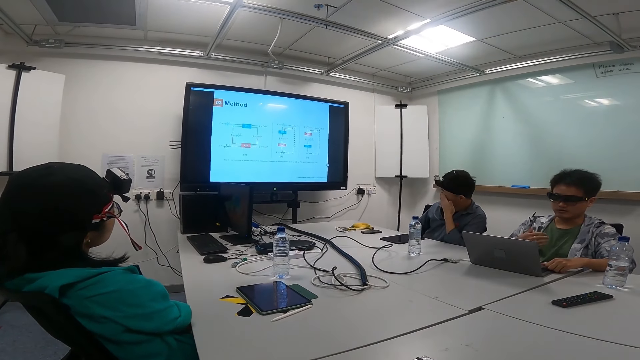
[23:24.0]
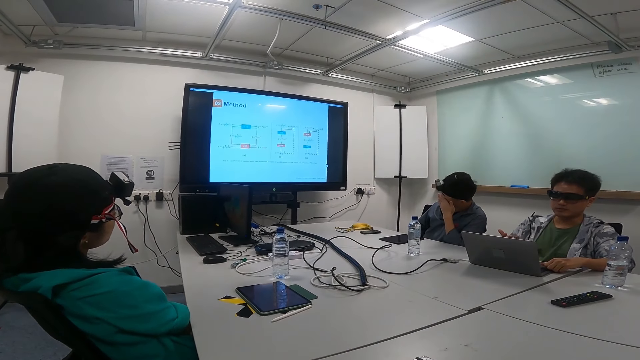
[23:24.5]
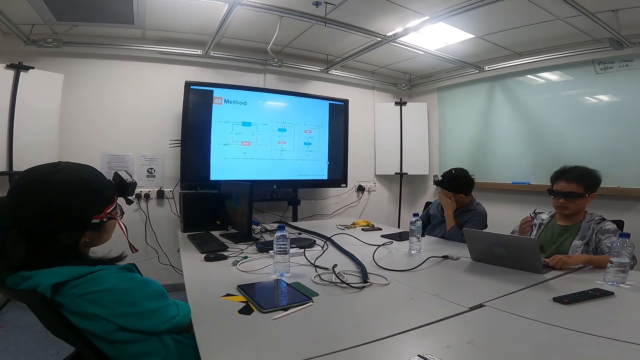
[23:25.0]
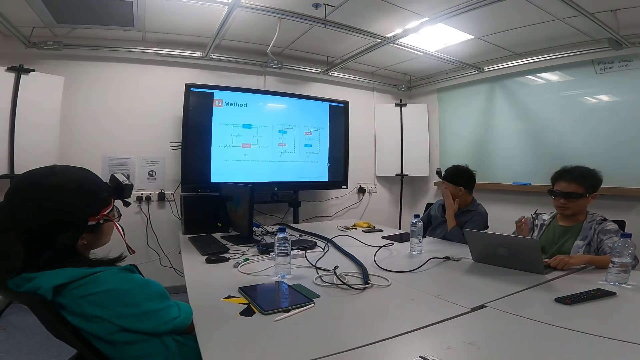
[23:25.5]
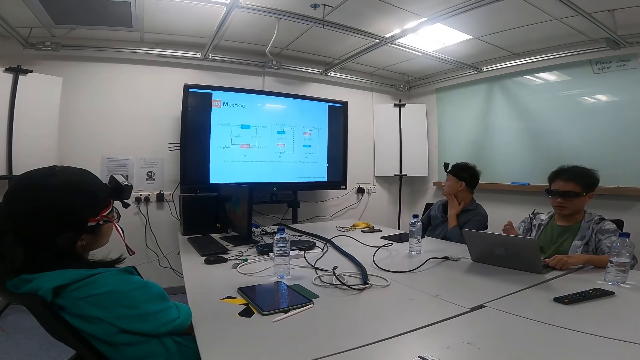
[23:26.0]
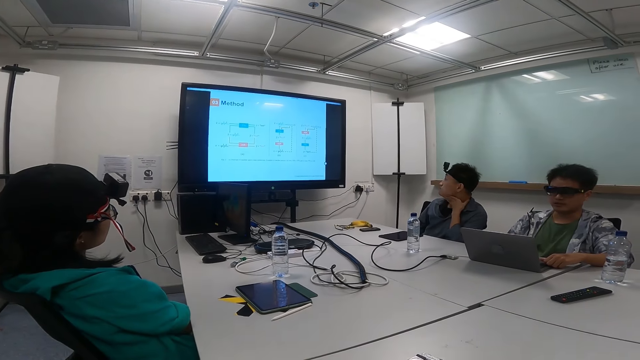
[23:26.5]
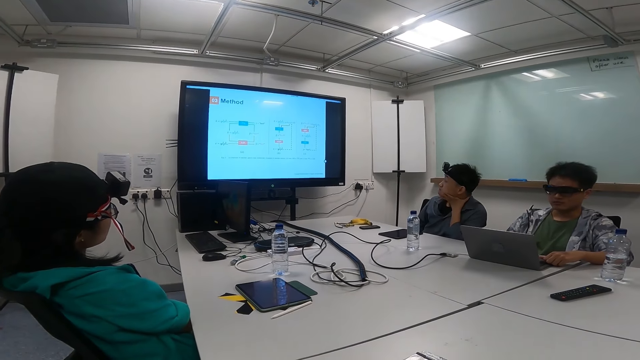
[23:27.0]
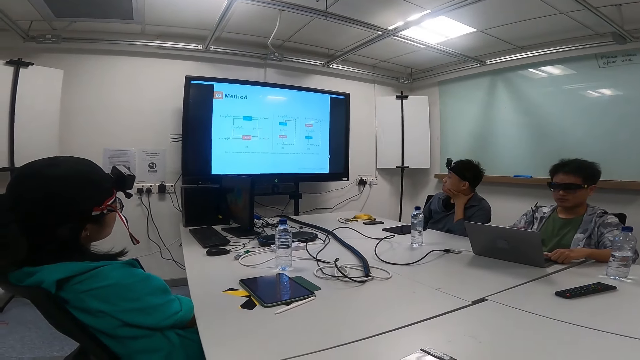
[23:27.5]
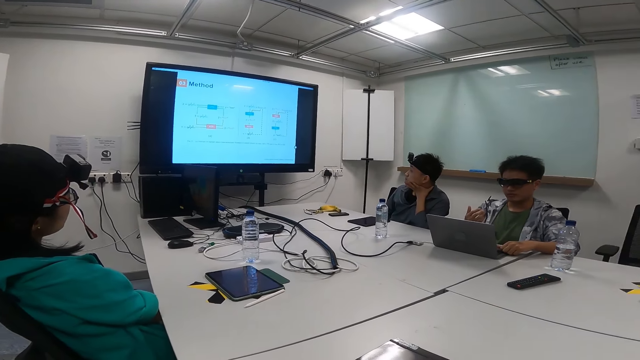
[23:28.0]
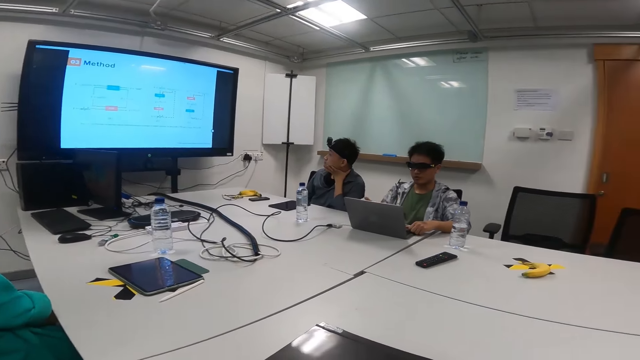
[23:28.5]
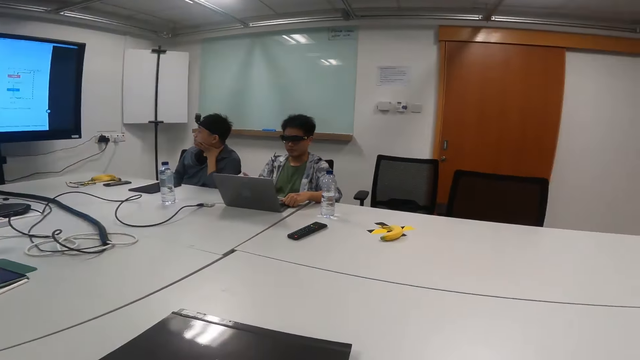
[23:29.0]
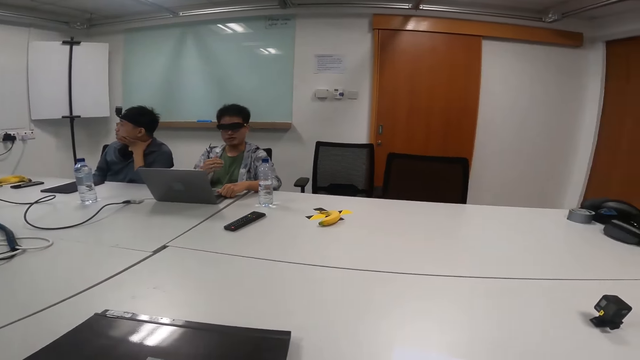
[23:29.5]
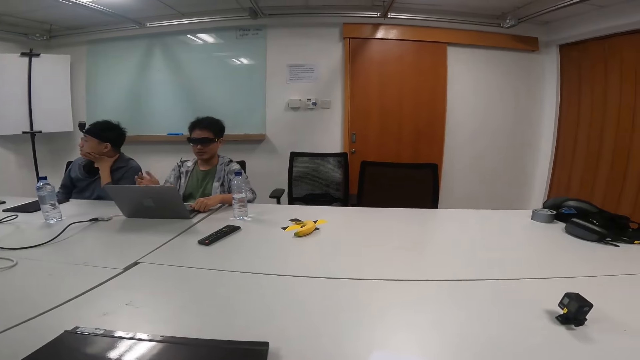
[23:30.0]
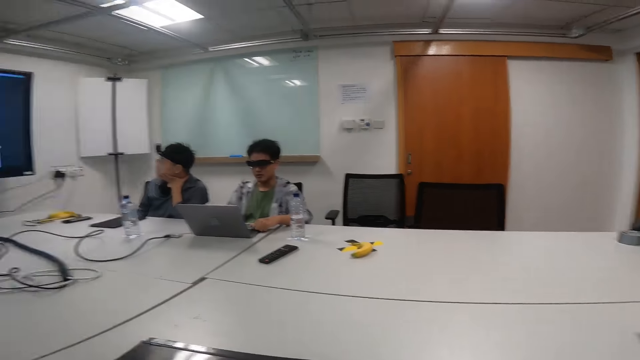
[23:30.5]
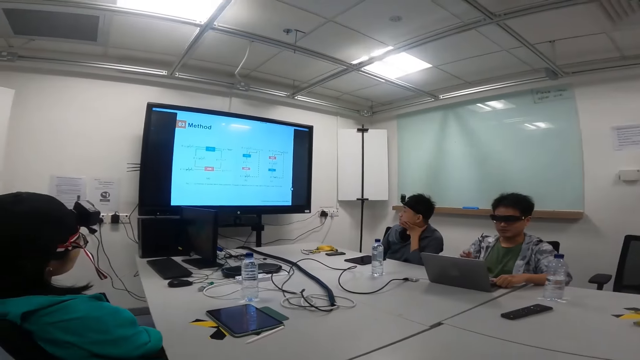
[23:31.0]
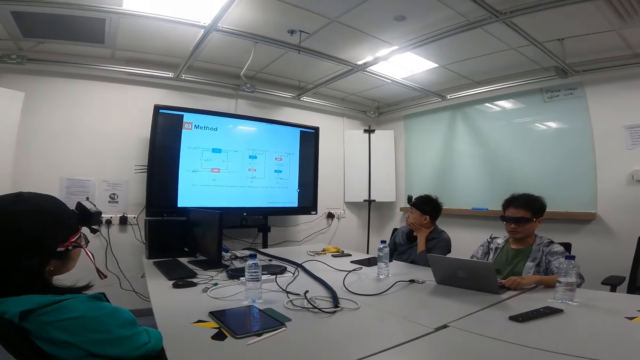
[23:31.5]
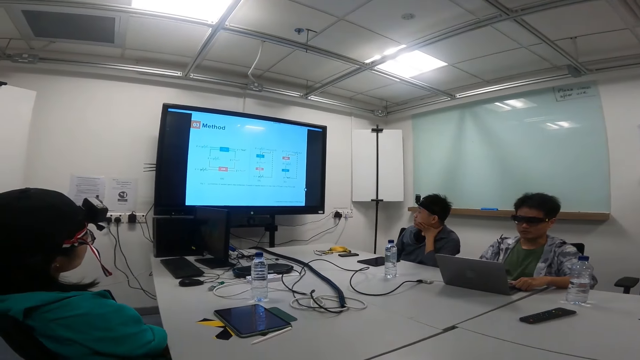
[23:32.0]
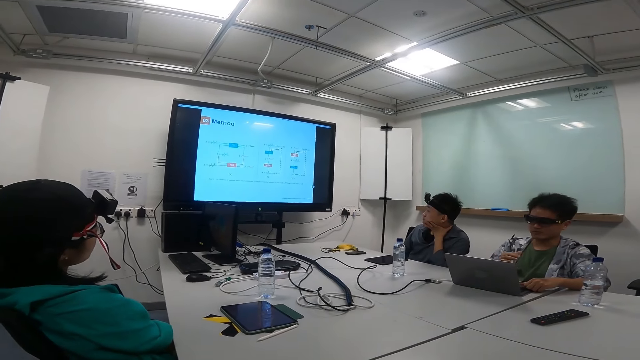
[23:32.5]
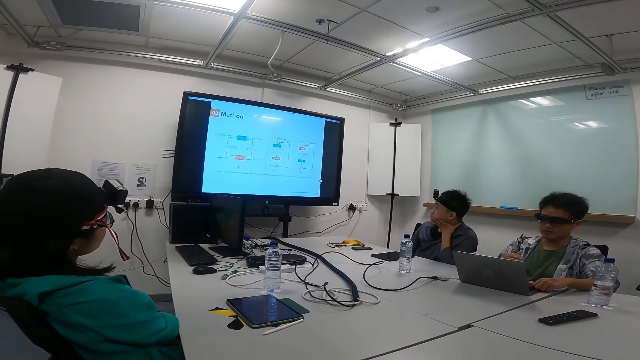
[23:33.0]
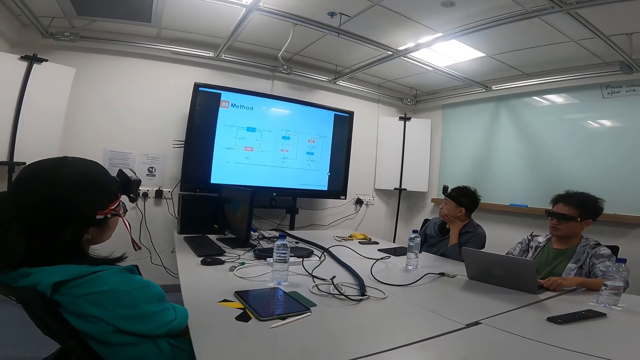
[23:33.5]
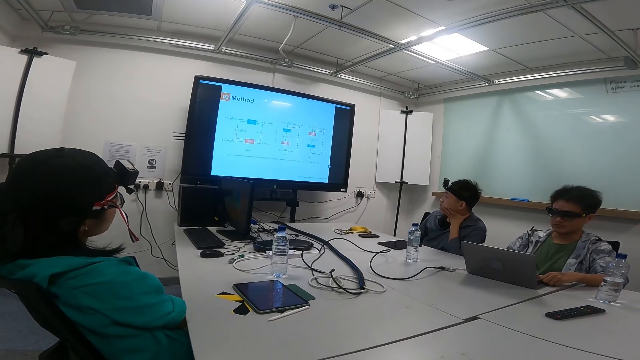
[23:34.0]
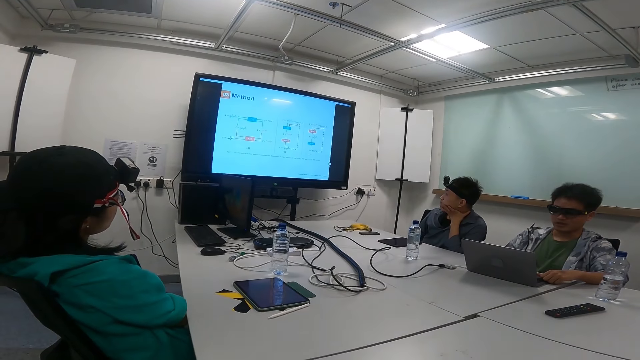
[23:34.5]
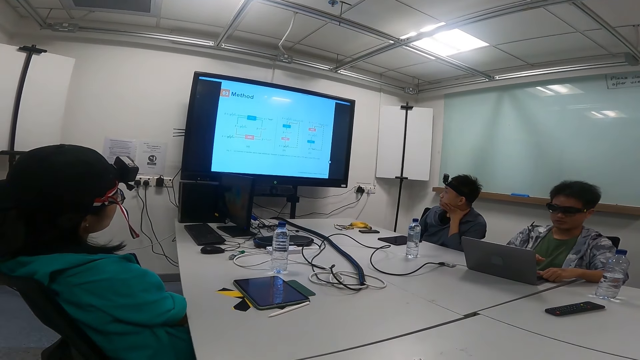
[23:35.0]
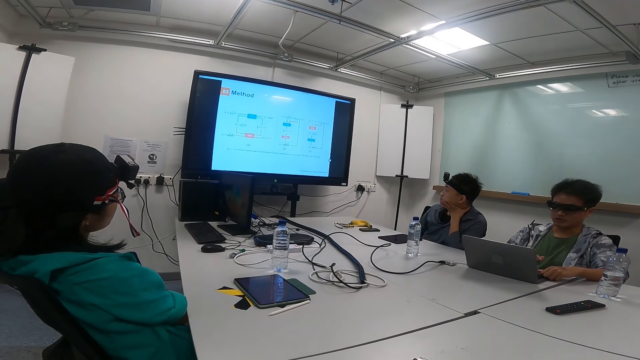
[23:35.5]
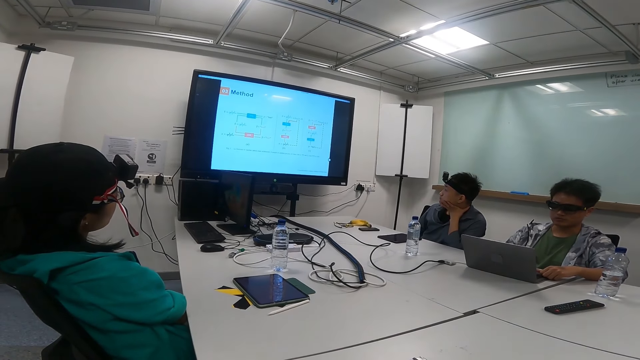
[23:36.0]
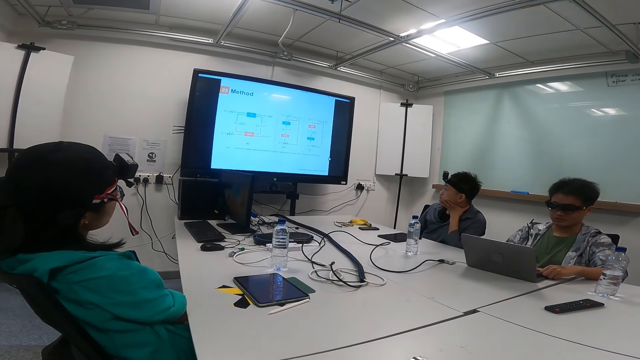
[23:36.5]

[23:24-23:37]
A person looks at the screen. The camera wearer looks around. They look at the screen. Another person looks at the laptop while showing hand gestures.

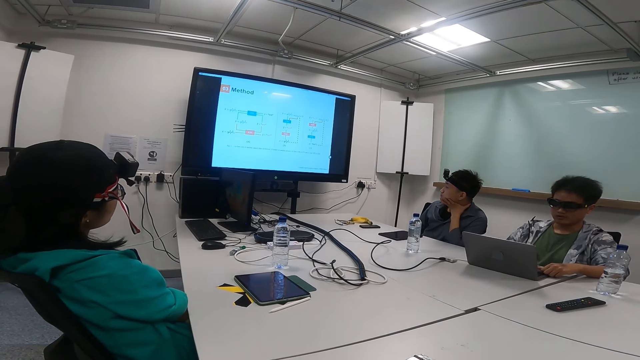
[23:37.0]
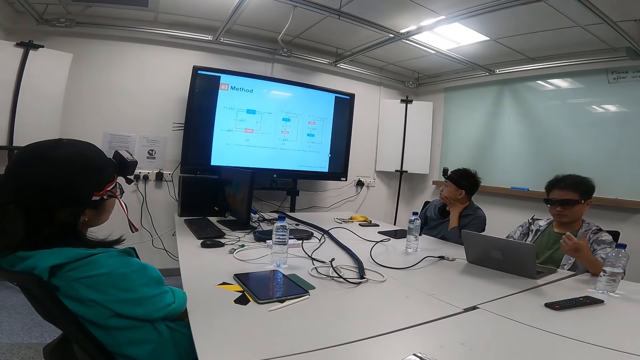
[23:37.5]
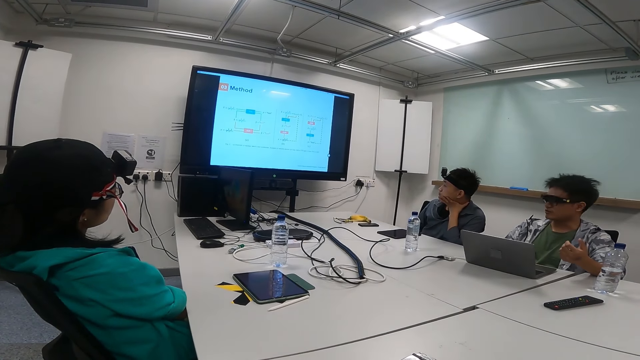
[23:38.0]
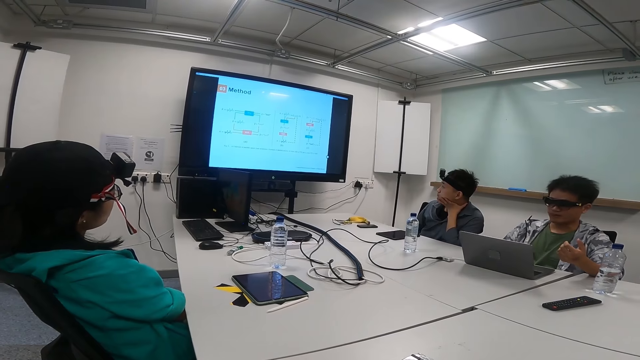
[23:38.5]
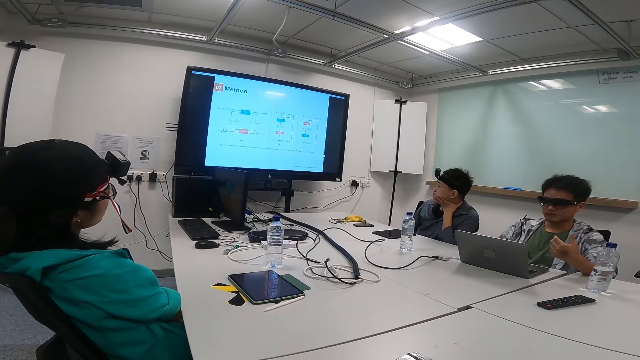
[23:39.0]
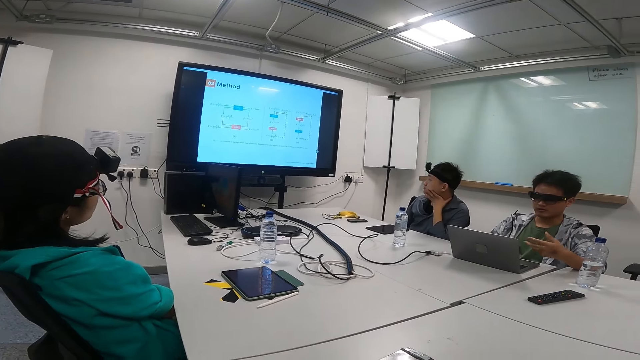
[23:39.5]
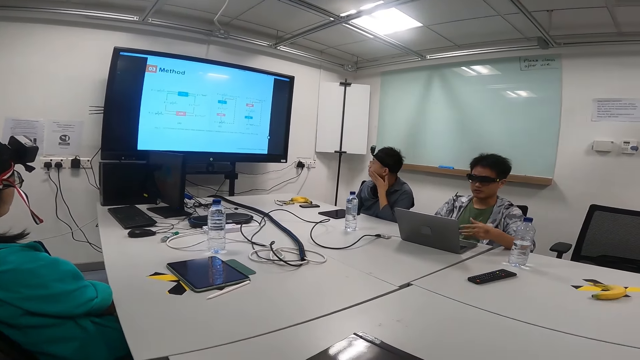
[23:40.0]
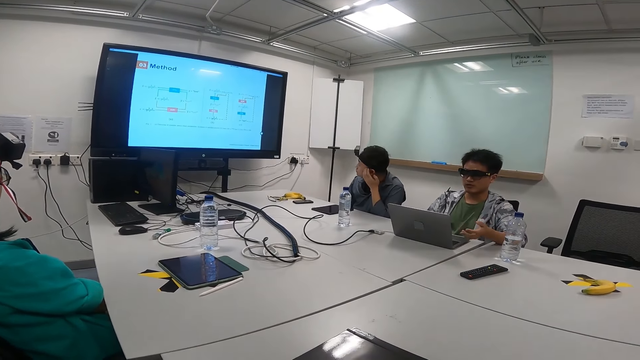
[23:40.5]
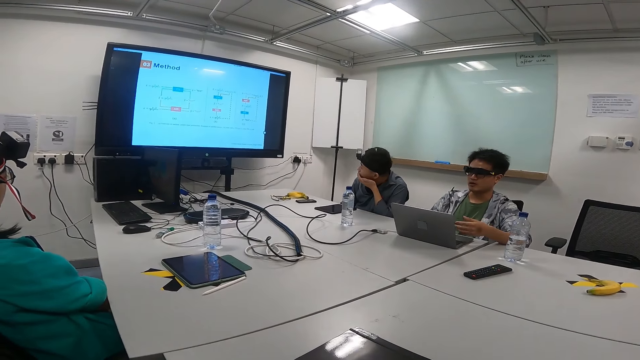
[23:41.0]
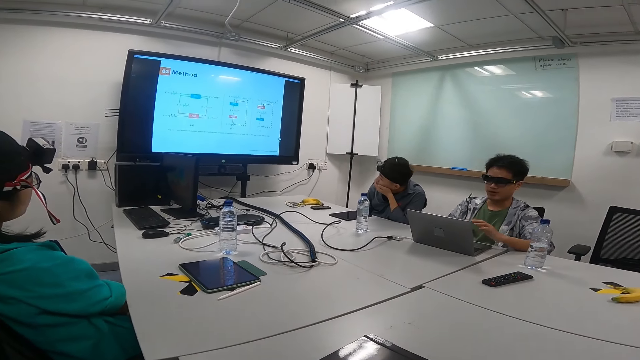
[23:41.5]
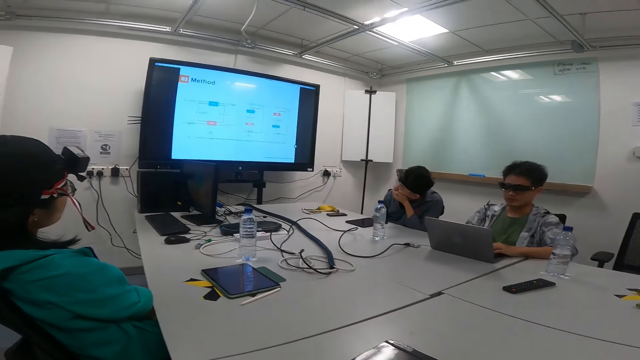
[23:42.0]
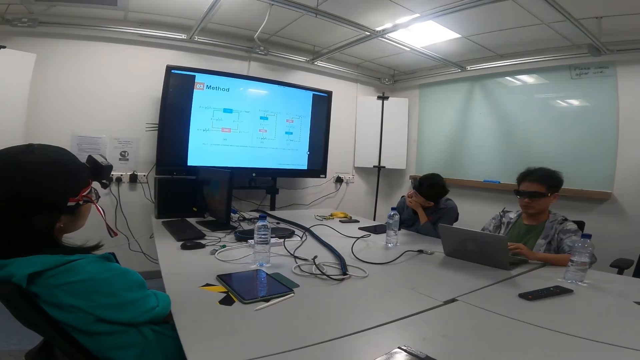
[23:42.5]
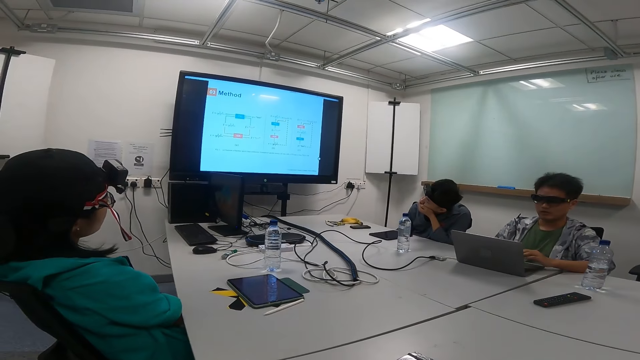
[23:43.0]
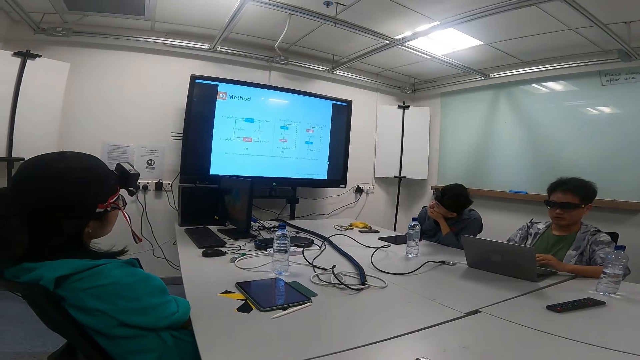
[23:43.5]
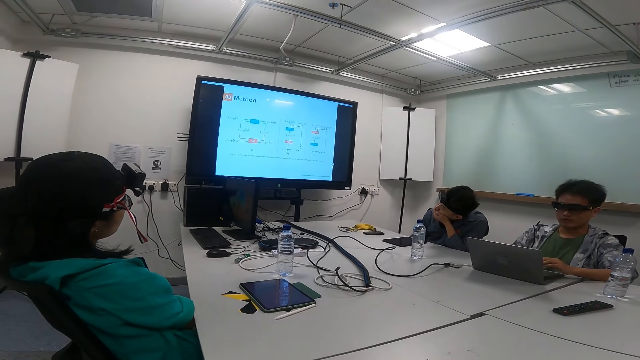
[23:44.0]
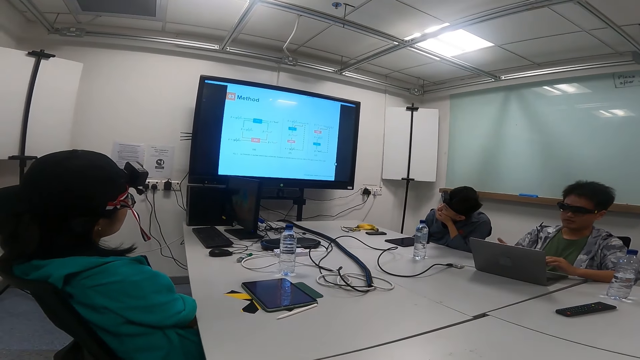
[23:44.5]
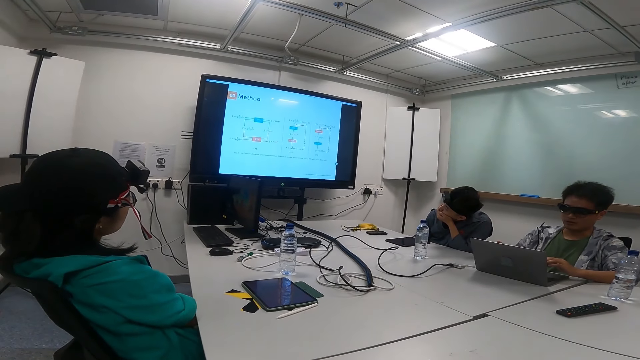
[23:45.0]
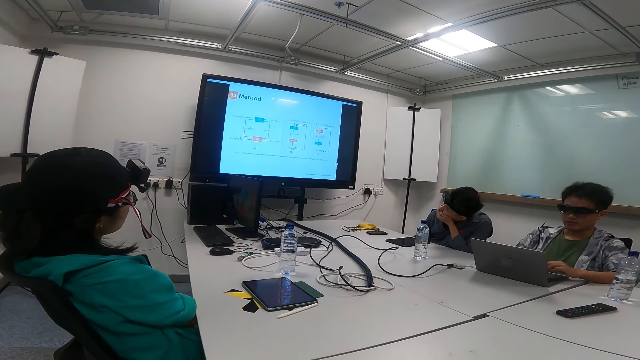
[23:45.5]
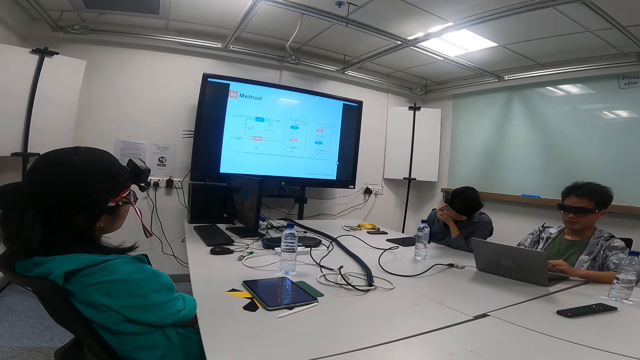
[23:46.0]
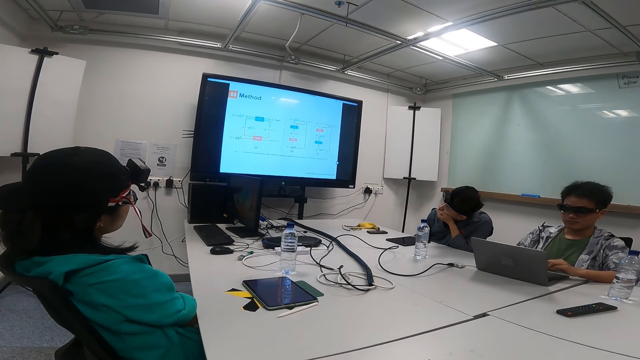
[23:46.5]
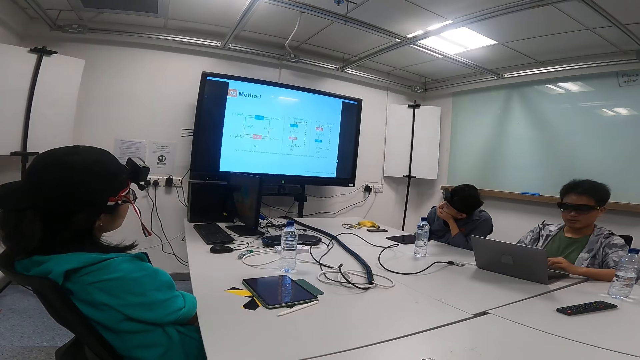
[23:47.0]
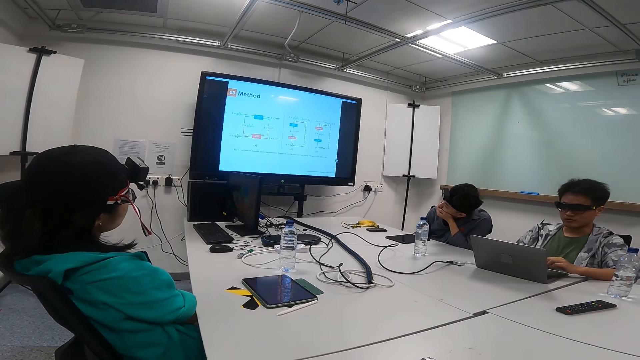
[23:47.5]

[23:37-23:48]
The camera wearer looks at a person. They look at the screen.
